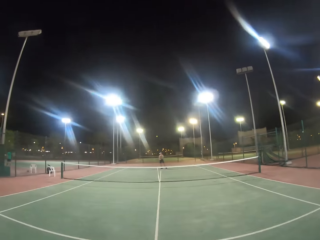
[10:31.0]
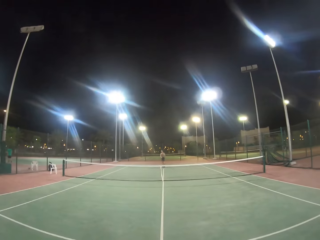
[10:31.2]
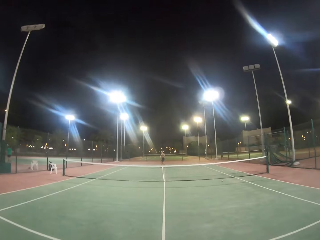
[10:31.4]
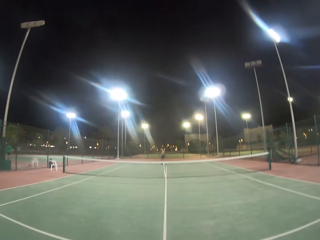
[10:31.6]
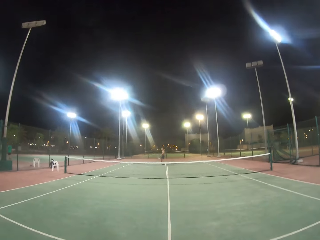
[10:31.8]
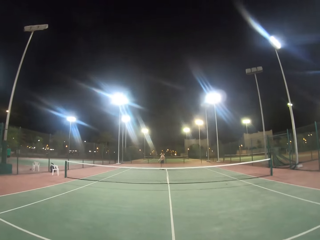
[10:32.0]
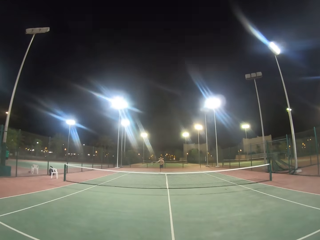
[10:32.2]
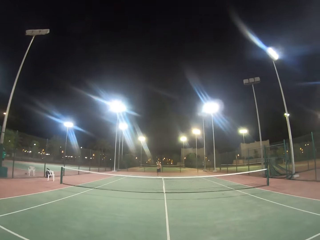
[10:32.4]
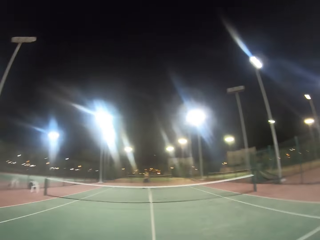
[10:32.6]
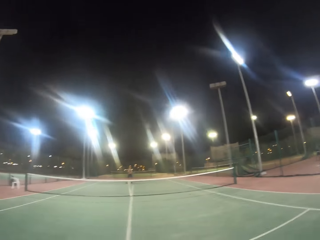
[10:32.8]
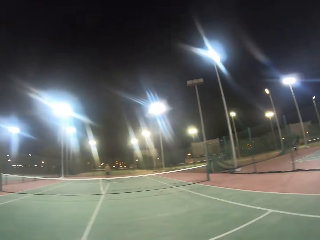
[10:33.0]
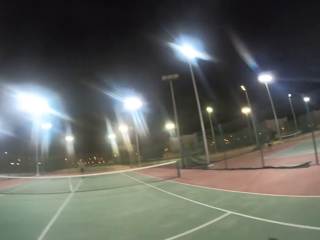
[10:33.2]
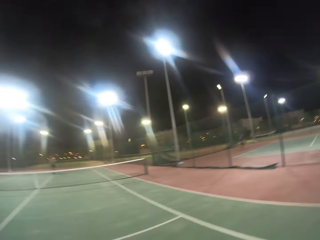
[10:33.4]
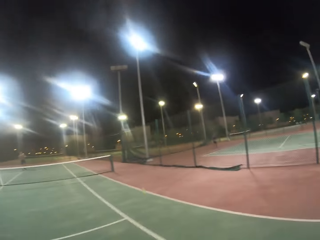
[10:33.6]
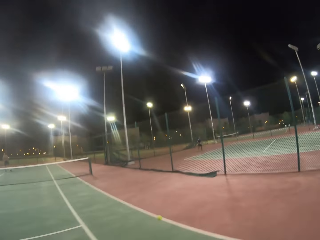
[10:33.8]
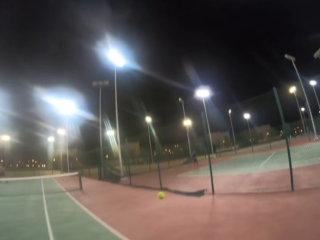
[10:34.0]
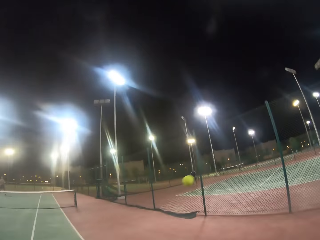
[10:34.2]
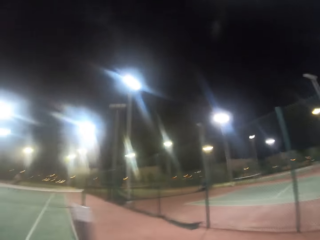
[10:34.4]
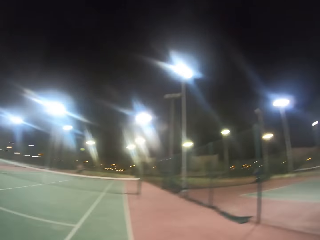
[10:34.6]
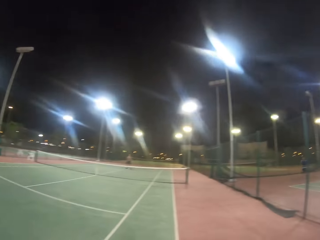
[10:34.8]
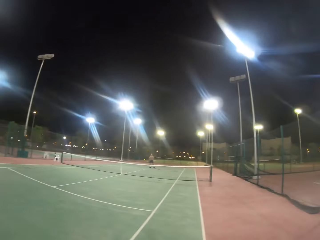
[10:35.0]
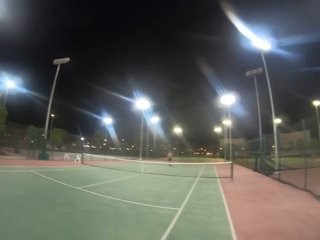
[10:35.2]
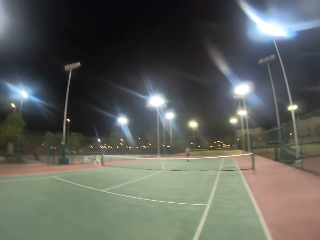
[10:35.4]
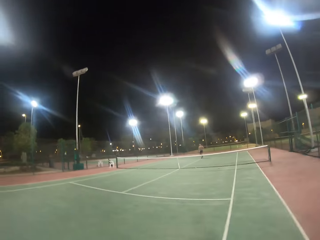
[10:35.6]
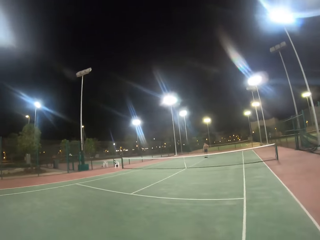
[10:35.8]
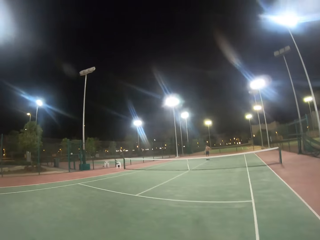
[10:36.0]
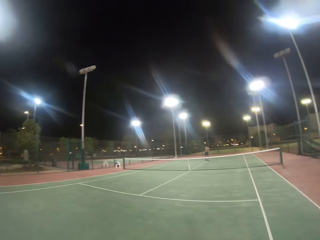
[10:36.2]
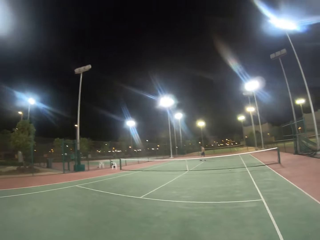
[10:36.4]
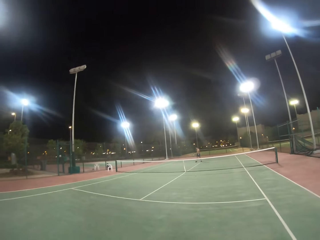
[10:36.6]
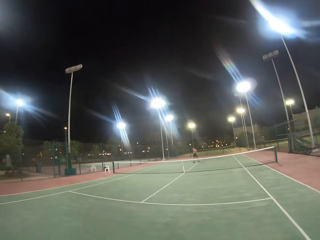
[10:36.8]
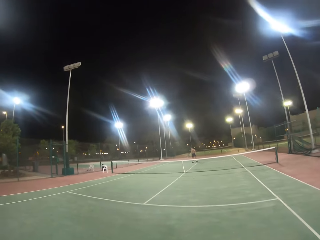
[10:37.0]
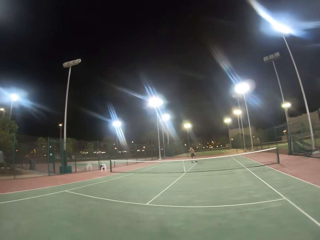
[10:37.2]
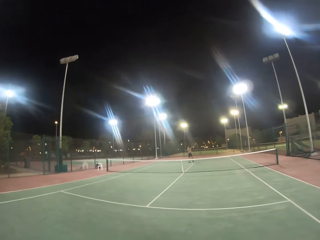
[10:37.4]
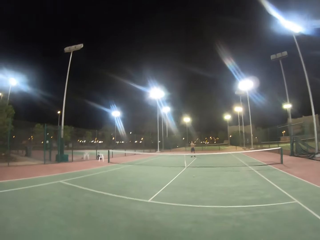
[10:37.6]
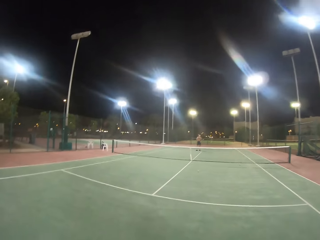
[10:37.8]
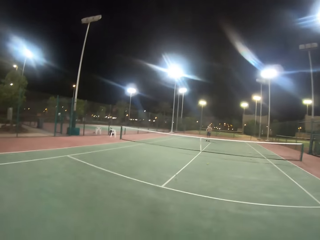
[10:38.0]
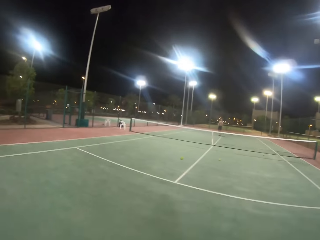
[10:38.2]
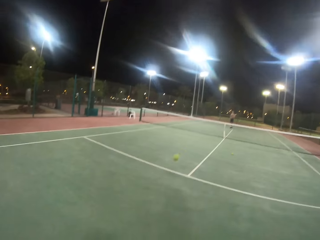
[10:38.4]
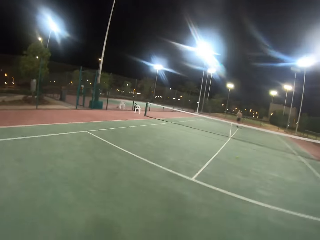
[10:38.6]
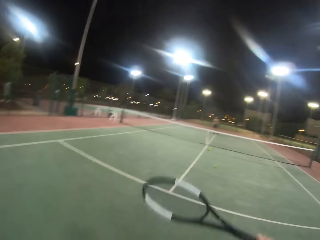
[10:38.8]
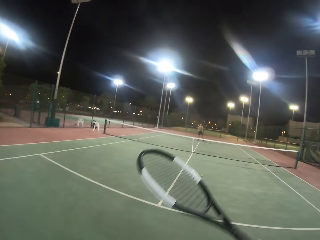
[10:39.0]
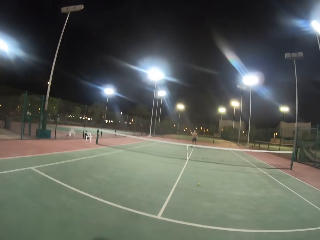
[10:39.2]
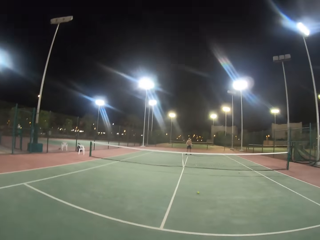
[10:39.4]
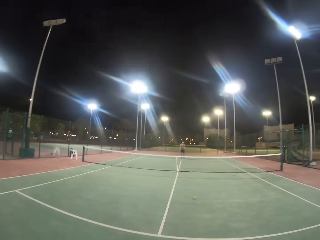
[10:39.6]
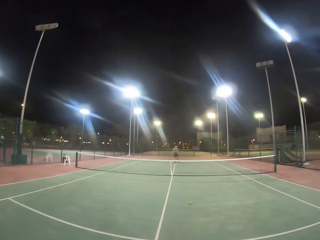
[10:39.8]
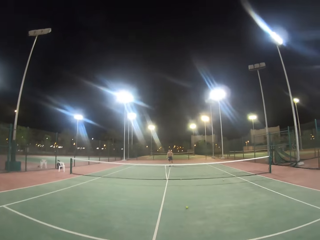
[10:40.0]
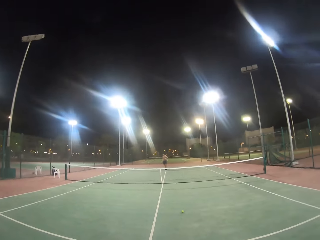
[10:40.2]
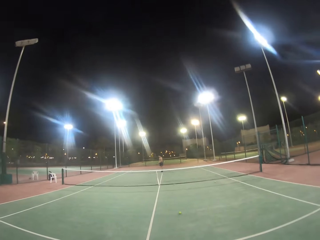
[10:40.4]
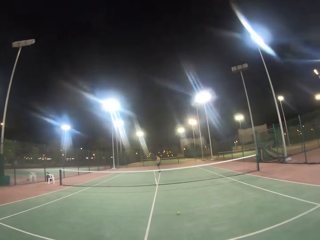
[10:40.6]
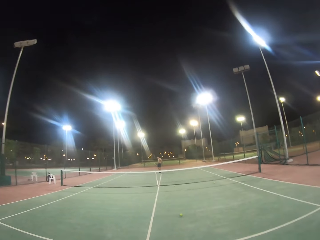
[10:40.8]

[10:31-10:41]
The camera wearer hits the ball with the racket. A man hits the ball with the racket. The camera wearer hits the ball with the racket. The man hits the ball with the racket. The camera wearer hits the ball with the racket.

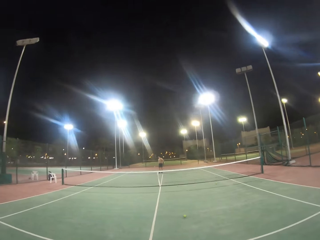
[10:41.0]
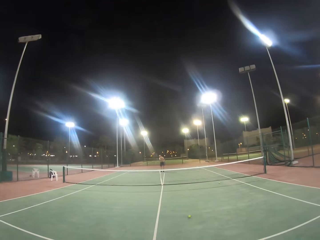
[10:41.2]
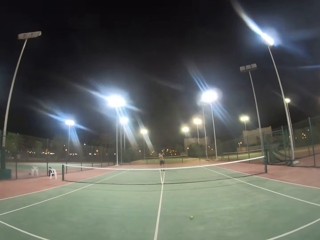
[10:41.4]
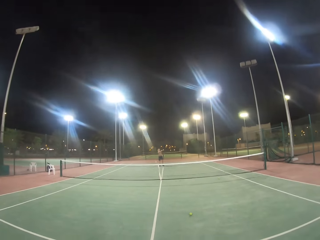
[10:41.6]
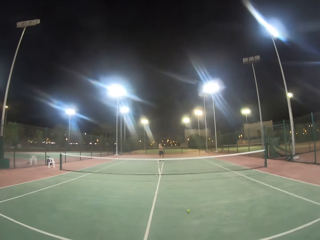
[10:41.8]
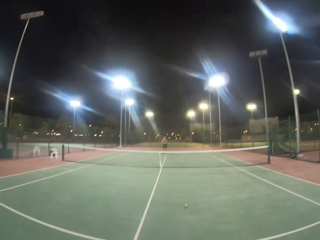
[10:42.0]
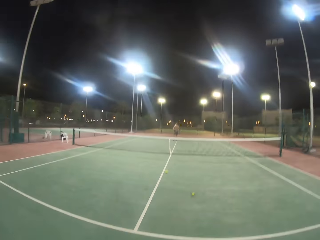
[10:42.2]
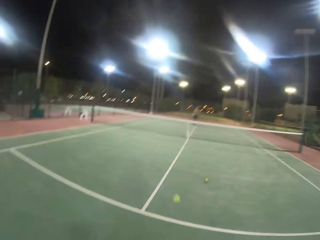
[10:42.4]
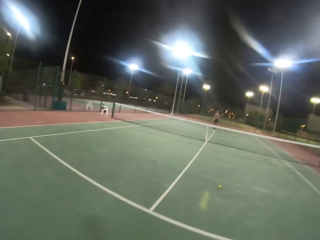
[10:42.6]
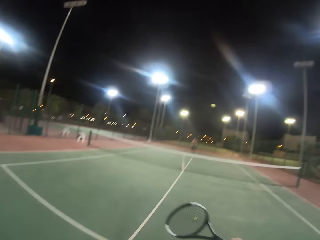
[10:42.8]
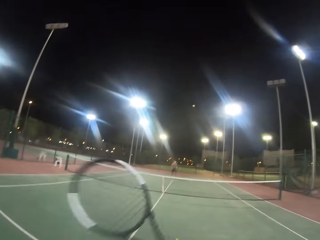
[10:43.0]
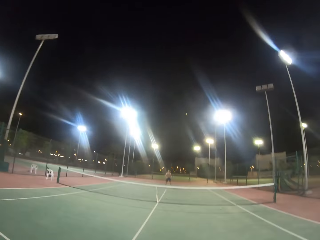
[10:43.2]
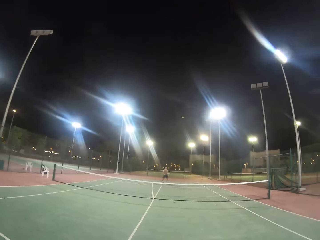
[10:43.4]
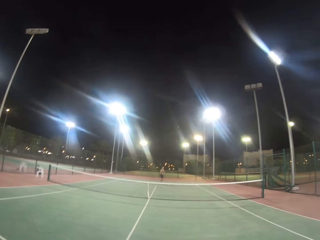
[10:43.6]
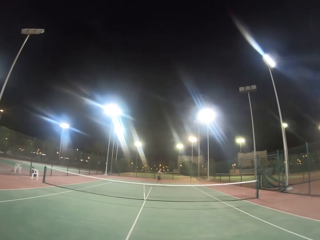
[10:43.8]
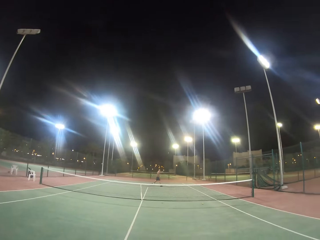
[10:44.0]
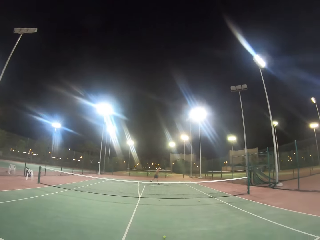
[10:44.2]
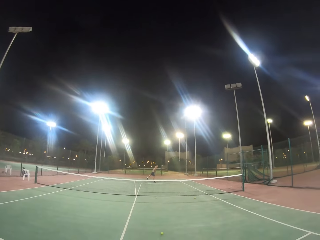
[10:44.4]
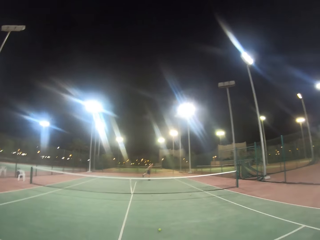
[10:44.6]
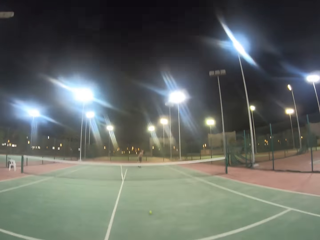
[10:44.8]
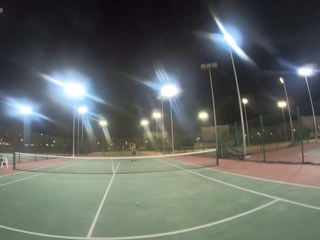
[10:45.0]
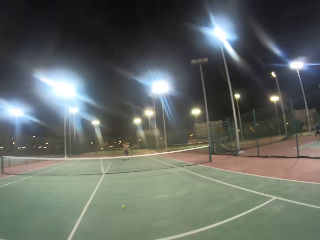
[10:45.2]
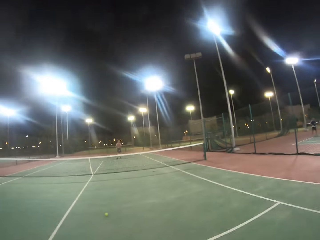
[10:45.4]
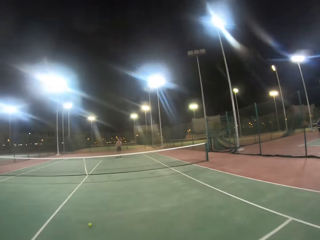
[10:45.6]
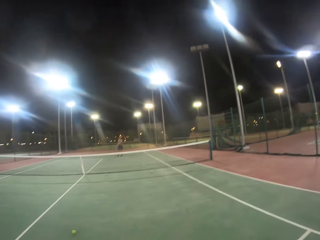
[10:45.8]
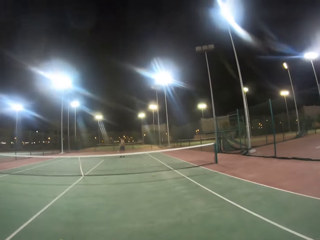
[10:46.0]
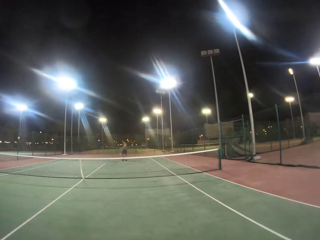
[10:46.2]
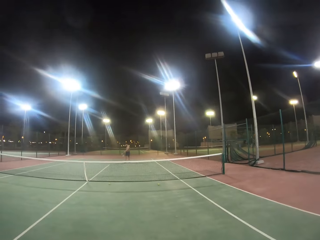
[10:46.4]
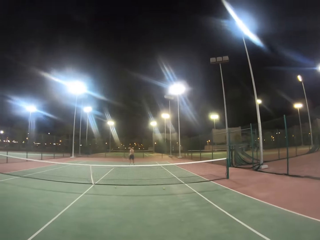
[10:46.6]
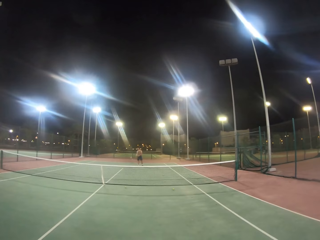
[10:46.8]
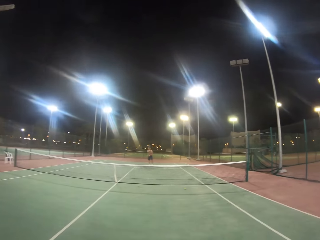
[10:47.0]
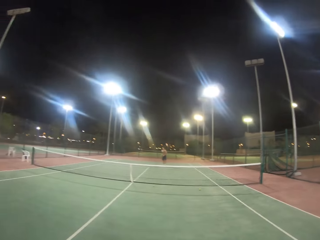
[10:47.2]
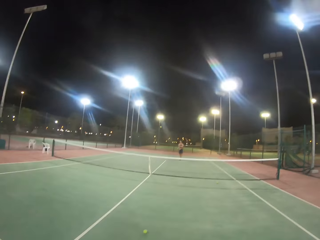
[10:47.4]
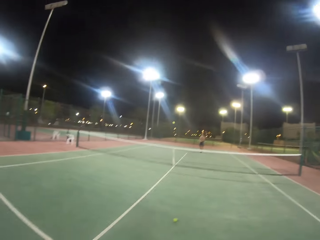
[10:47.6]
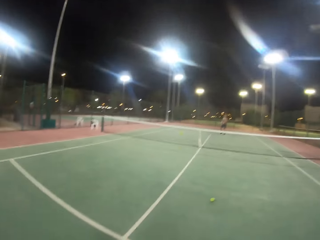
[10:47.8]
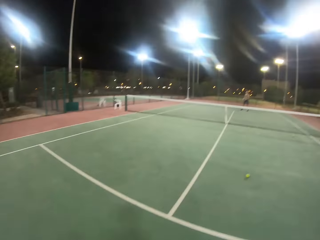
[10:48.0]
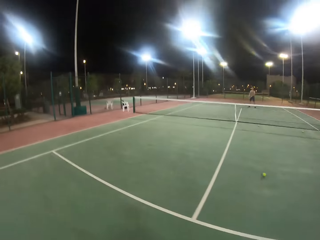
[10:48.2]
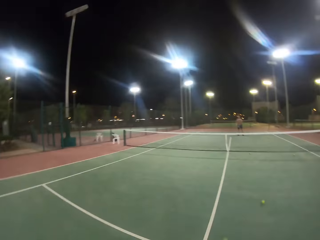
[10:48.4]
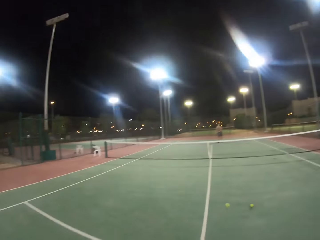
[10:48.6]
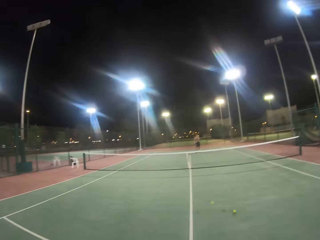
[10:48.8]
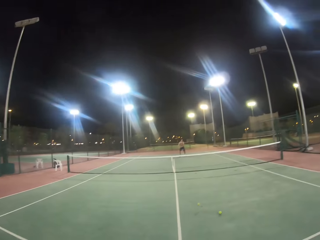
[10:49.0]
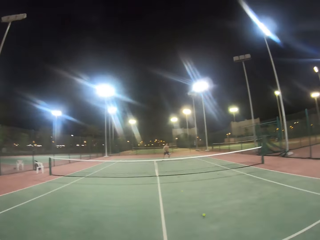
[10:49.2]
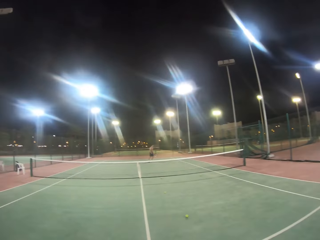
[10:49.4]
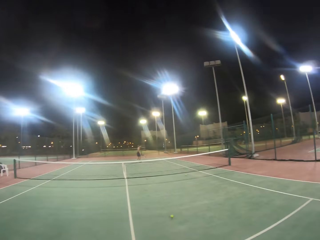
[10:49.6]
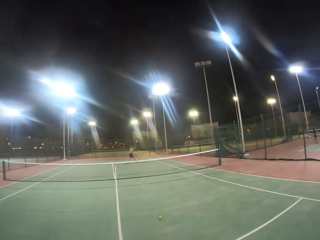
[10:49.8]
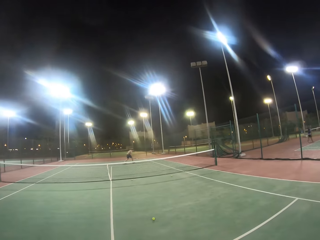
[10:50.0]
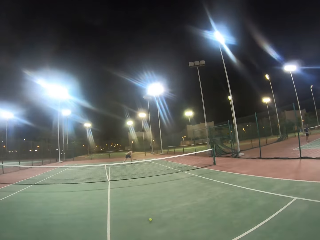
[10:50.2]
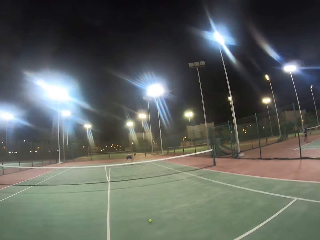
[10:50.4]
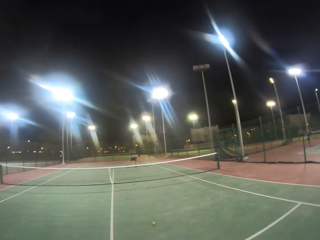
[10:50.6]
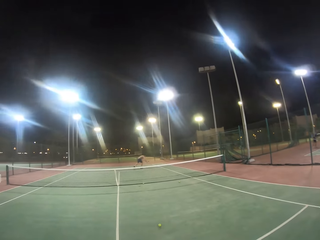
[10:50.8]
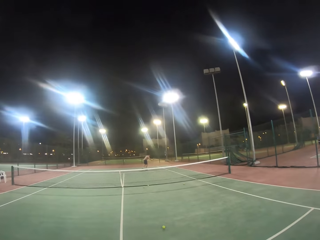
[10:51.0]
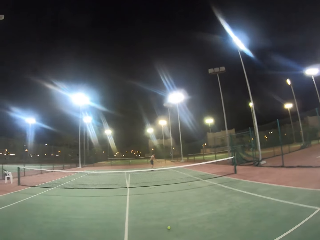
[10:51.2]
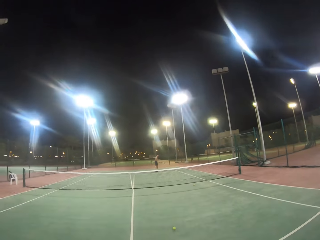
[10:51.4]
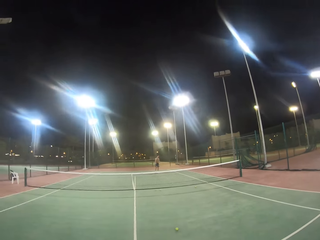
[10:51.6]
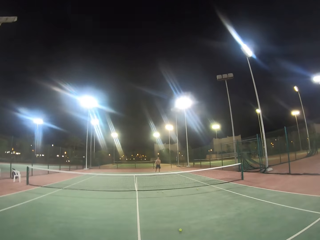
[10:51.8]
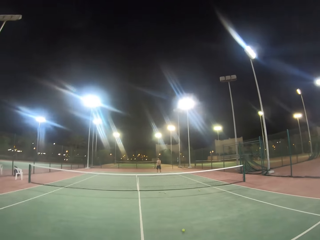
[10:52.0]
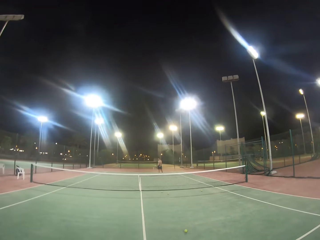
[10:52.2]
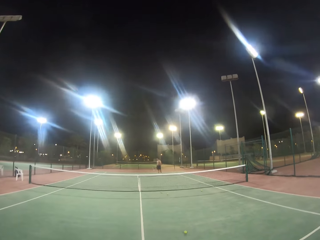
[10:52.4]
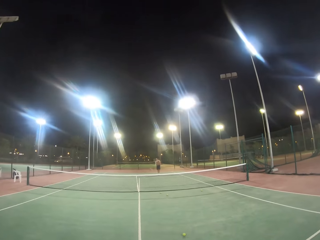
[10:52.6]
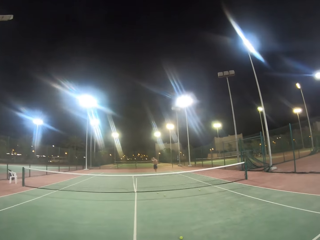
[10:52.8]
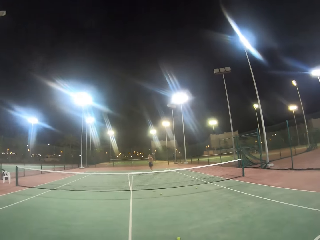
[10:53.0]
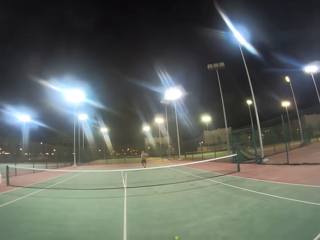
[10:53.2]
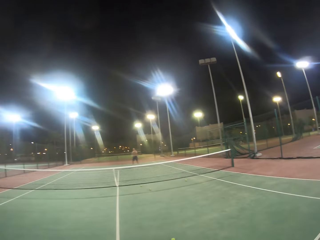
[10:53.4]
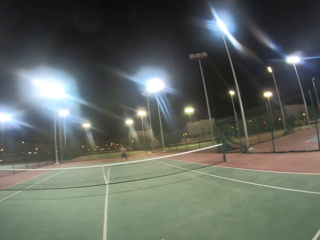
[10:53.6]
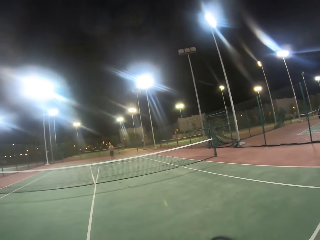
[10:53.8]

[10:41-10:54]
A man hits the ball with the racket. The camera wearer hits the ball with the racket. The man hits the ball with the racket. The camera wearer walks in the badminton court.
